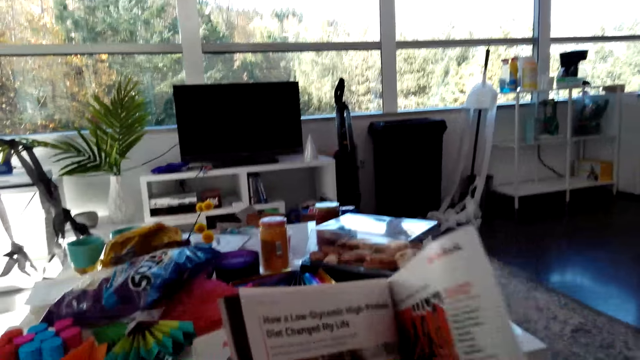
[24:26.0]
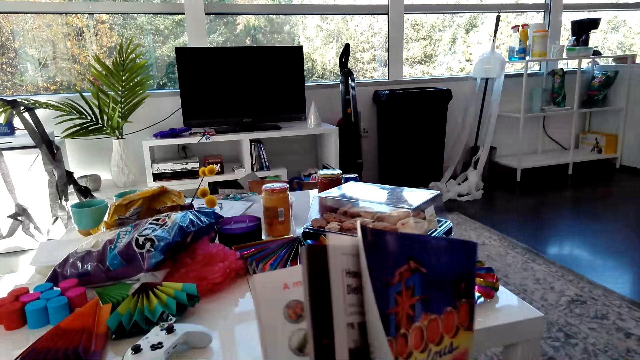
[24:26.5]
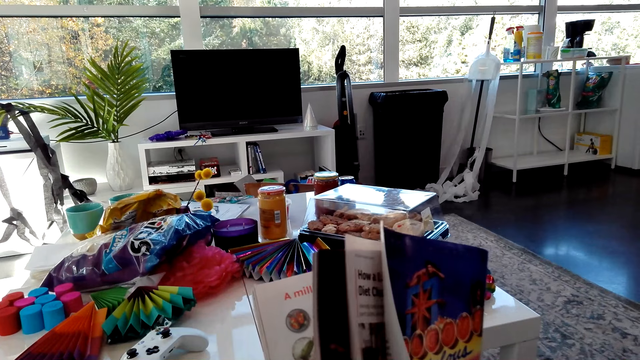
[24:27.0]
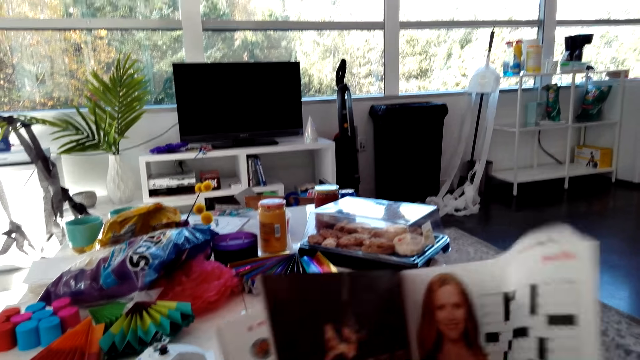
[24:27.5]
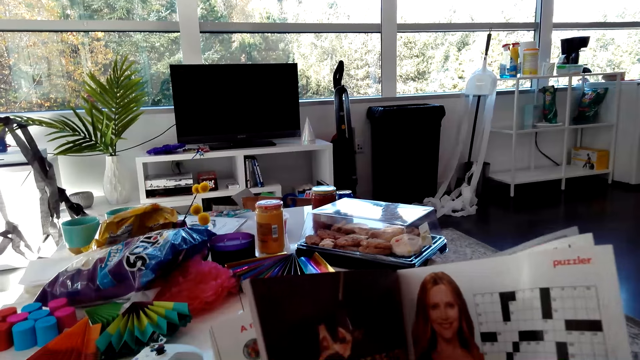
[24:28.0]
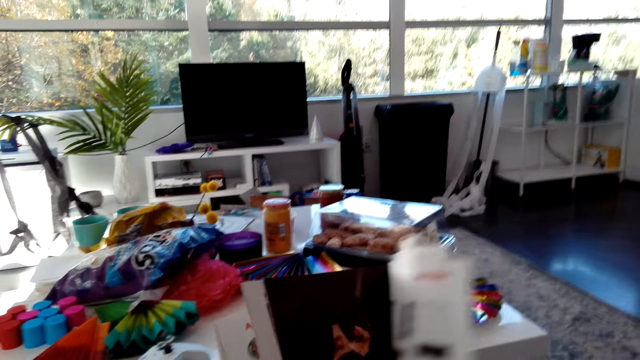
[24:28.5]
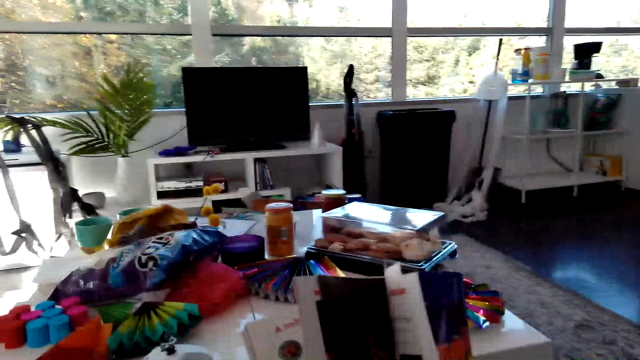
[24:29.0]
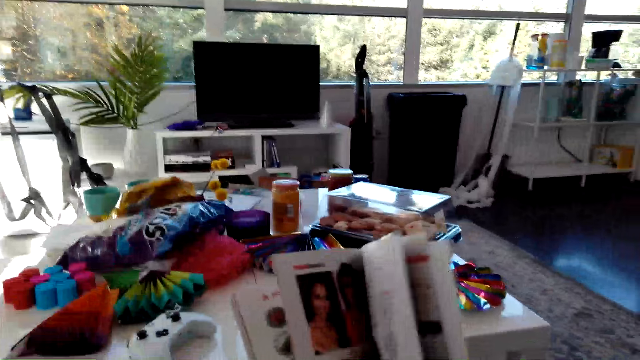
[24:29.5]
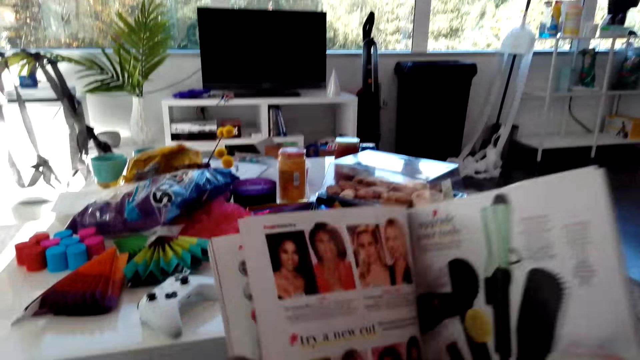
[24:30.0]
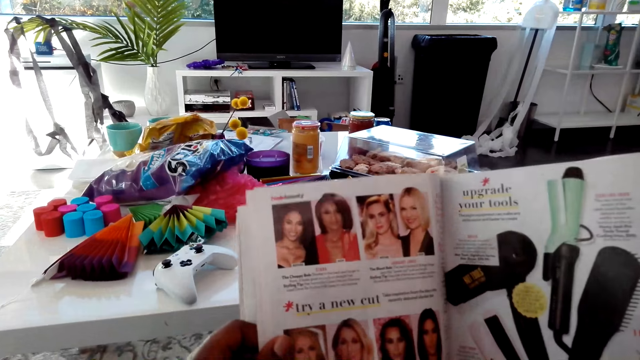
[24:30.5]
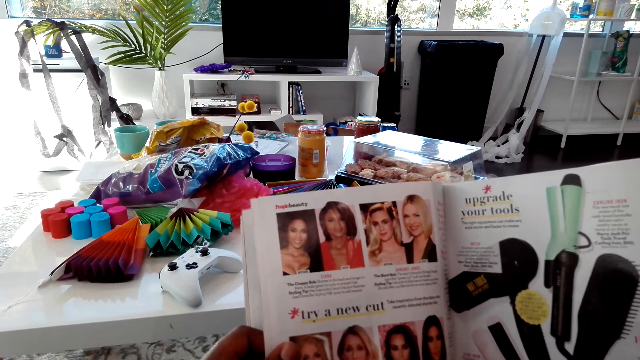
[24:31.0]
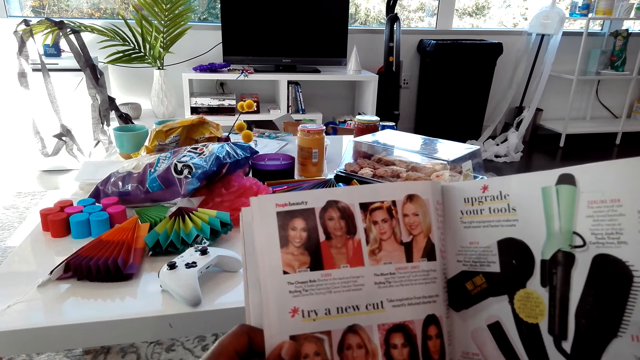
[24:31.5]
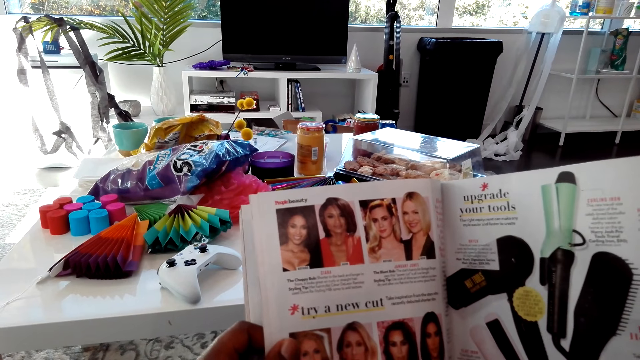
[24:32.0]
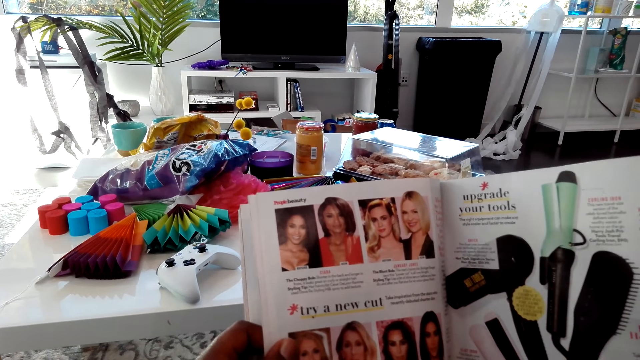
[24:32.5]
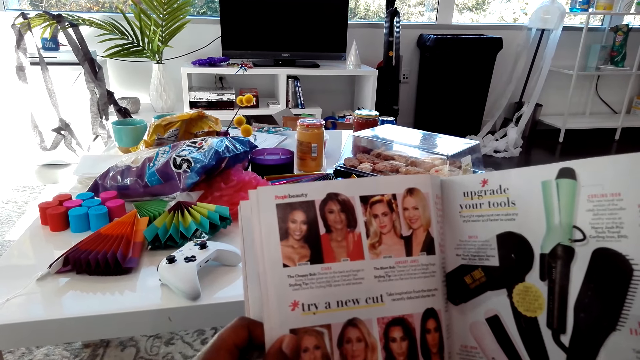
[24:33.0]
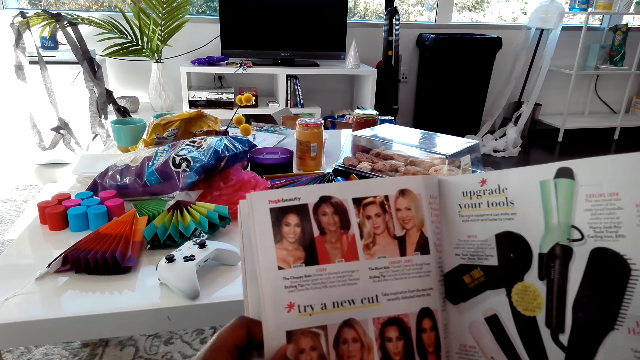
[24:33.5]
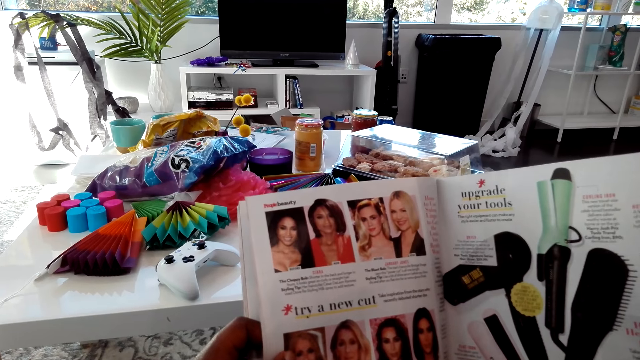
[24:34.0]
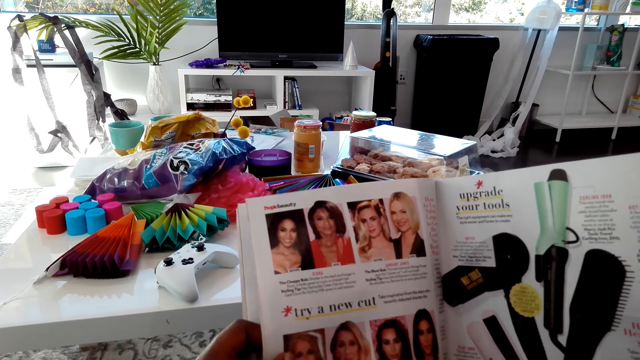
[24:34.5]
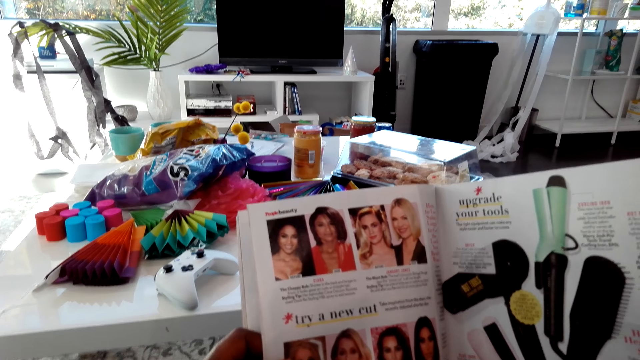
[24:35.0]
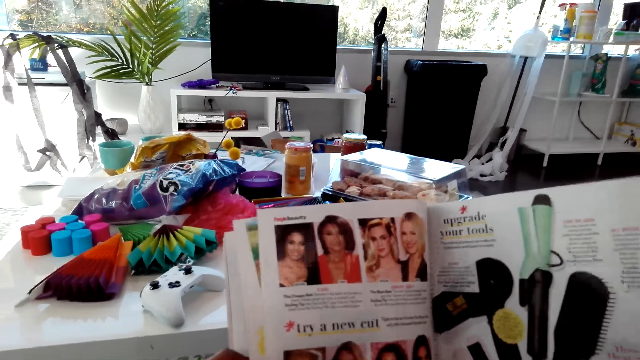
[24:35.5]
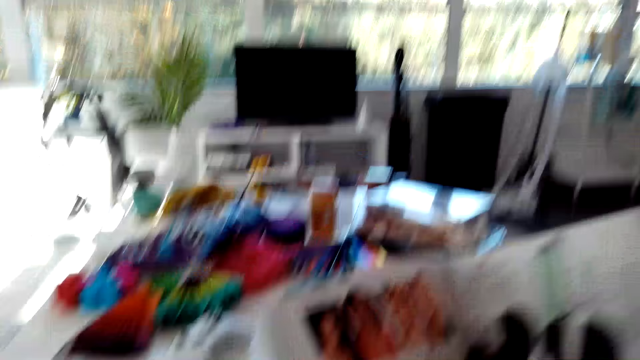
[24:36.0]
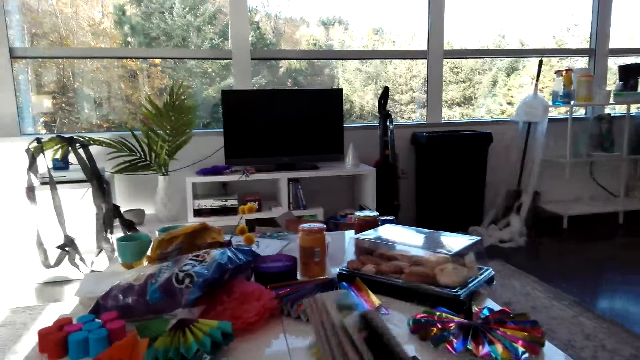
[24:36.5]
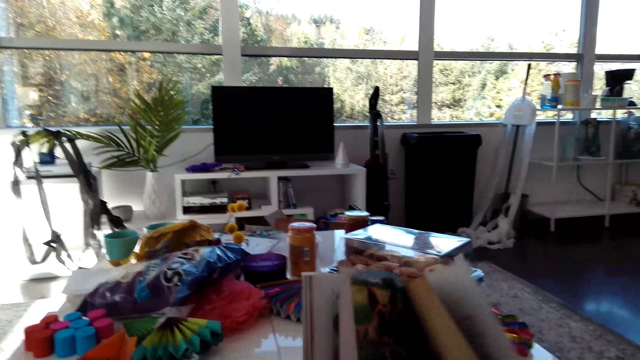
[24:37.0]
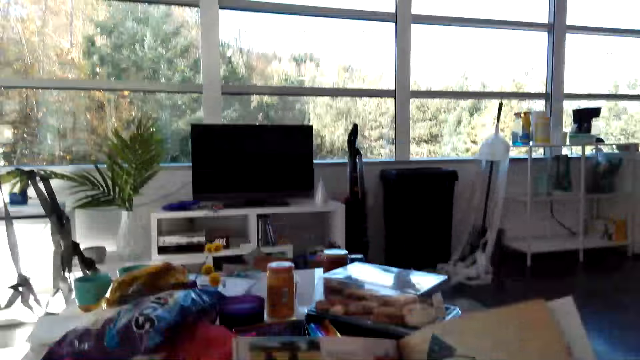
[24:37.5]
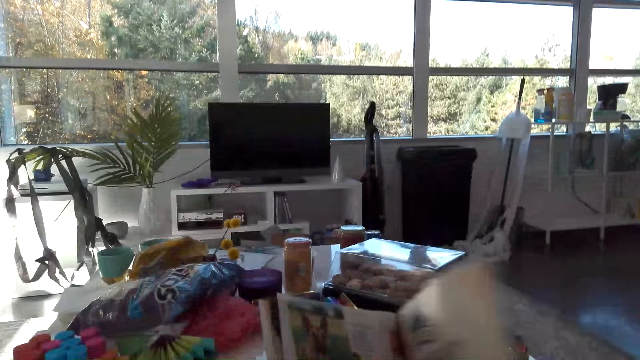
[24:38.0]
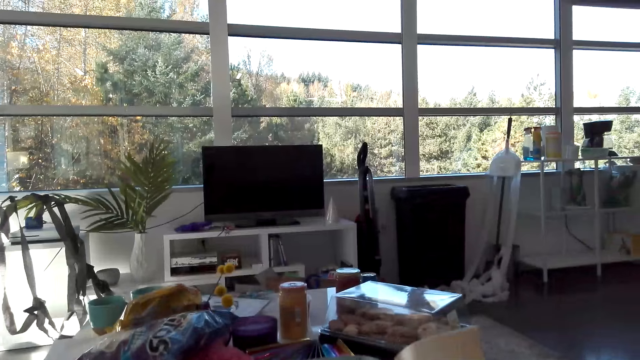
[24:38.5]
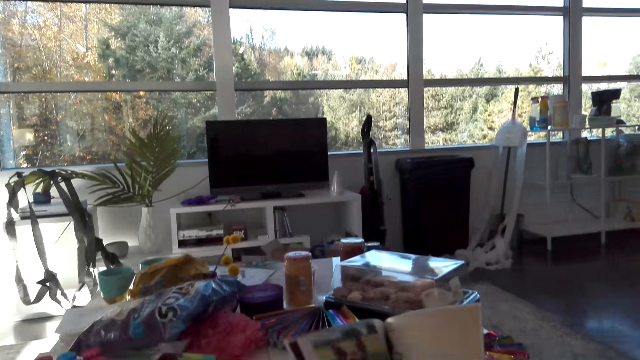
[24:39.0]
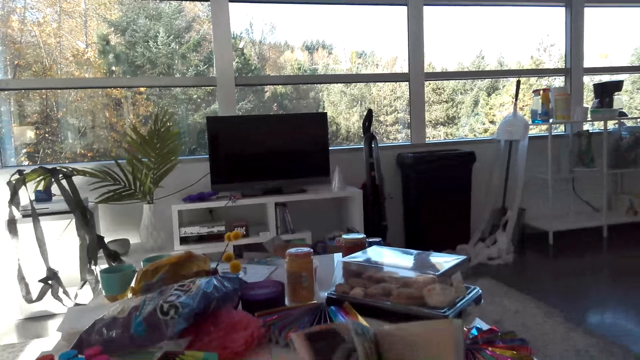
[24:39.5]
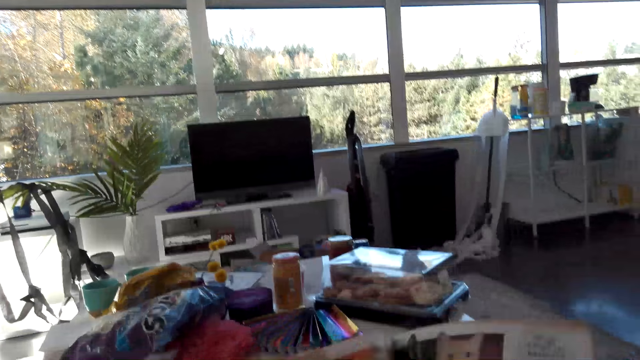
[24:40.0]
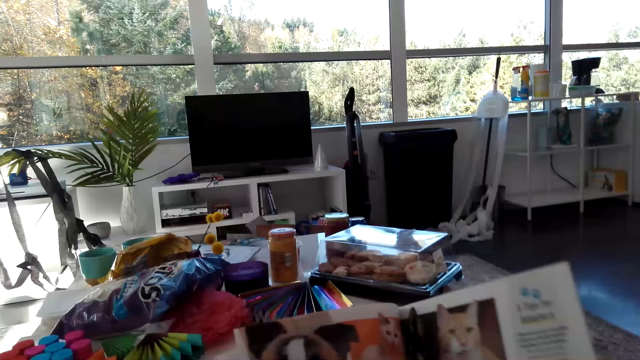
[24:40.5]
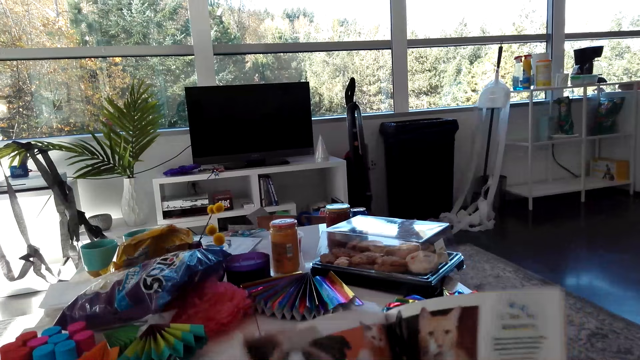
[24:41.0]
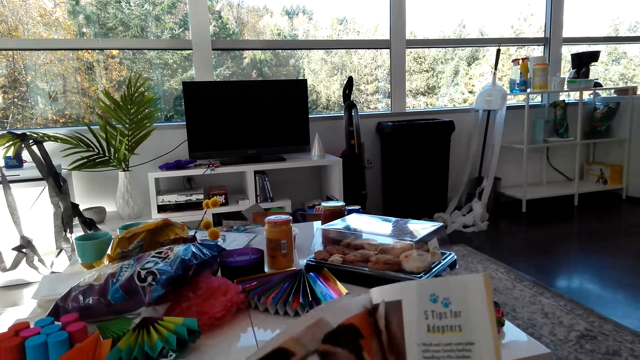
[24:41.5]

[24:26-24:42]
The camera wearer reads the magazine. They turn the page of the magazine.

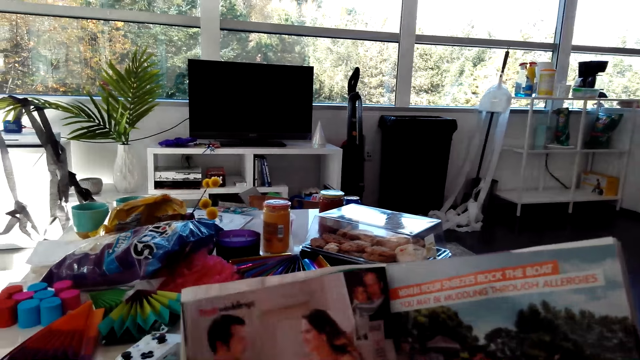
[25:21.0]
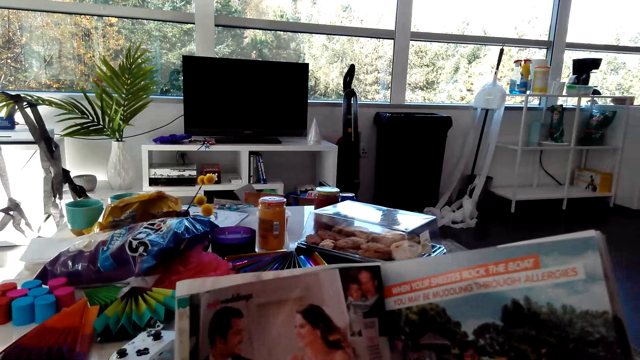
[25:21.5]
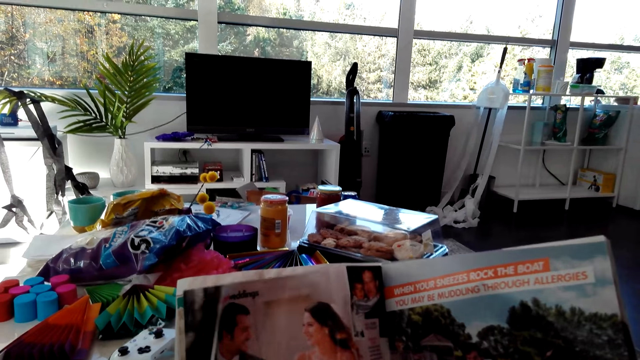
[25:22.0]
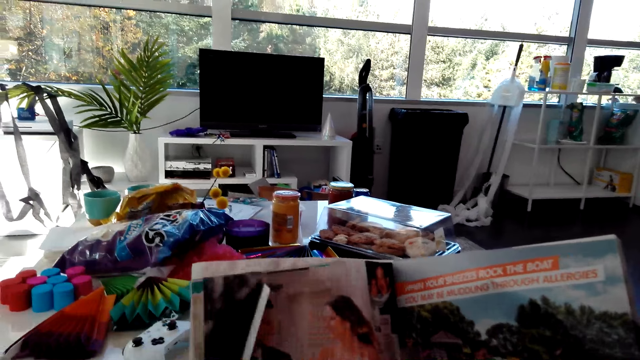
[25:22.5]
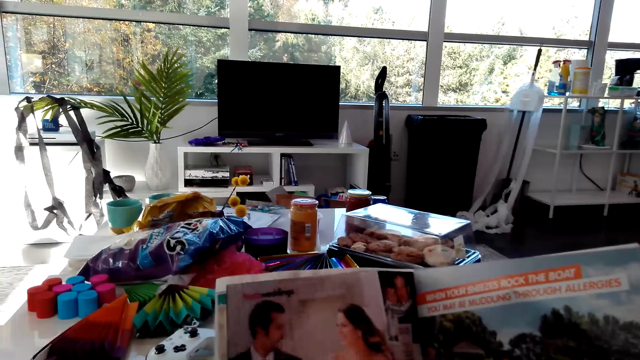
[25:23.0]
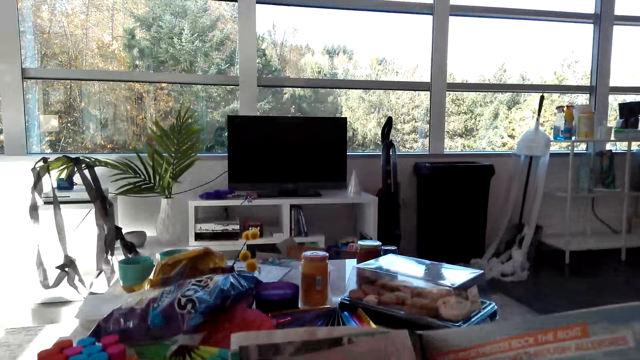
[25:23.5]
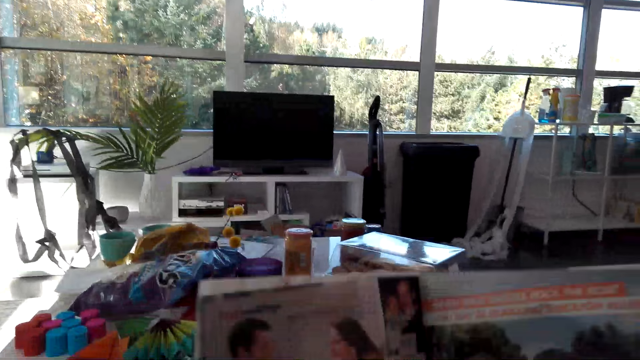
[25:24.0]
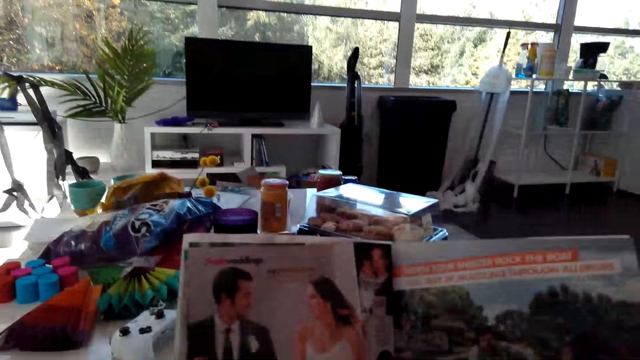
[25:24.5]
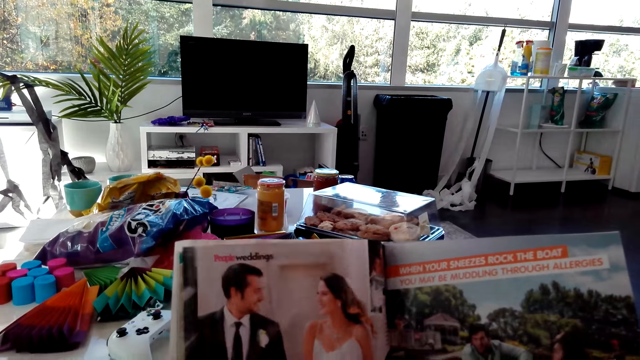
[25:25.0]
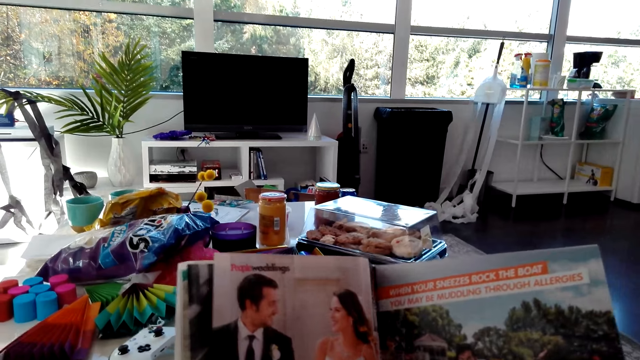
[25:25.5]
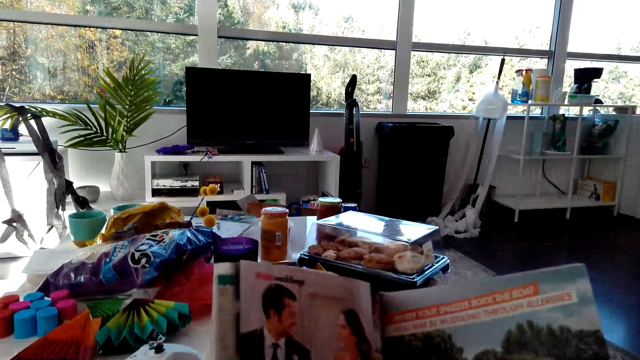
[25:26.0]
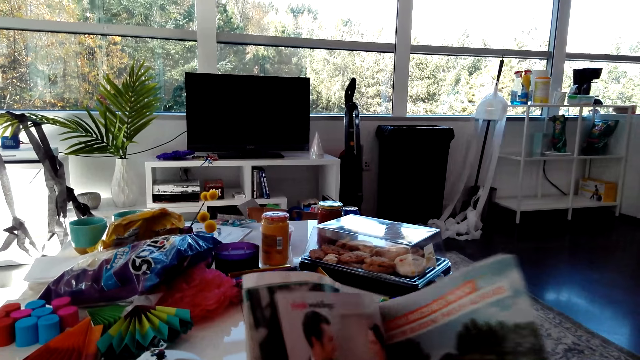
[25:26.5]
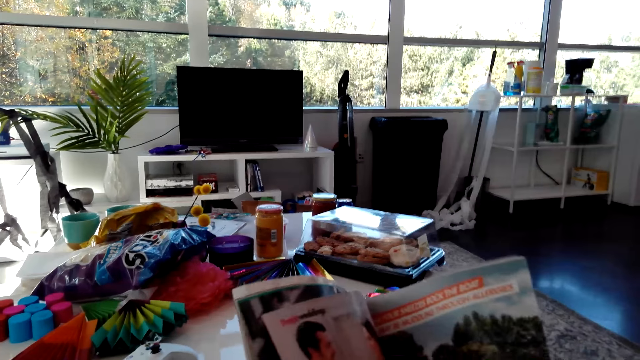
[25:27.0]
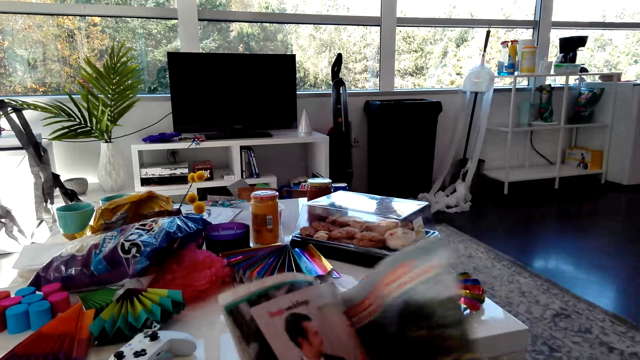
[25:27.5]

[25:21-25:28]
The camera wearer reads the magazine.
